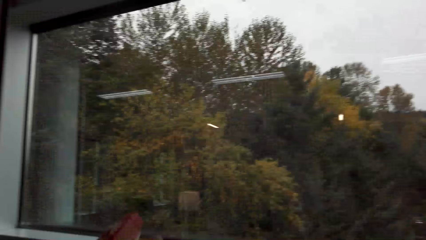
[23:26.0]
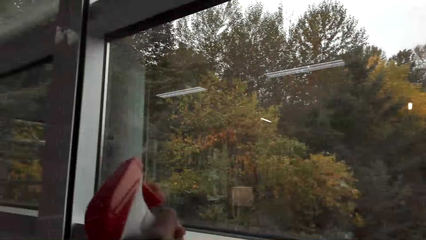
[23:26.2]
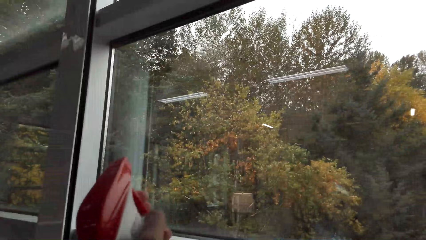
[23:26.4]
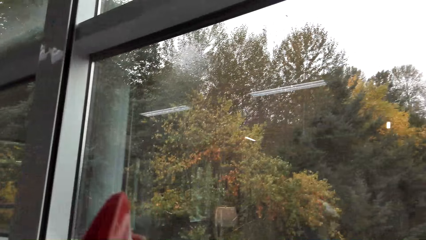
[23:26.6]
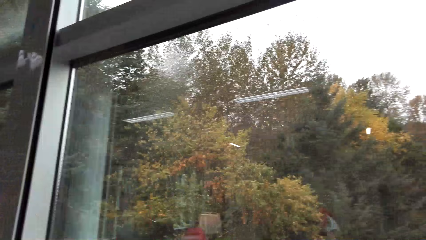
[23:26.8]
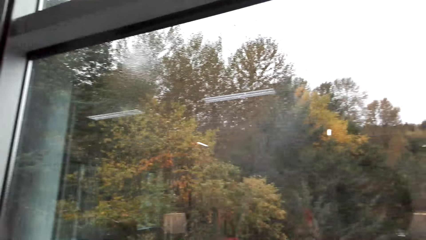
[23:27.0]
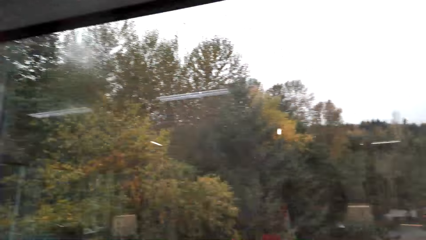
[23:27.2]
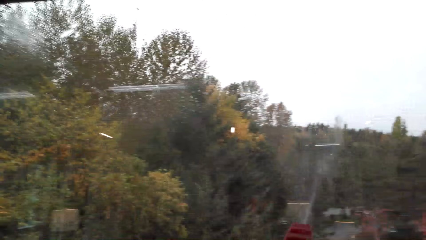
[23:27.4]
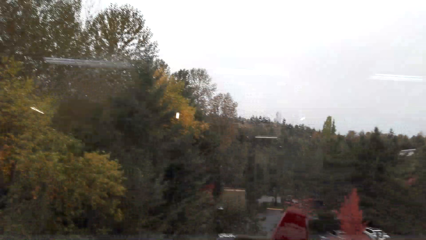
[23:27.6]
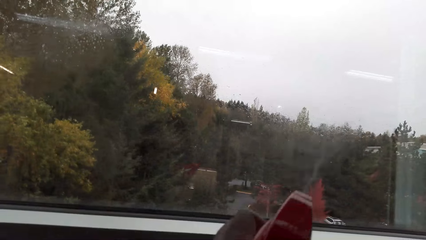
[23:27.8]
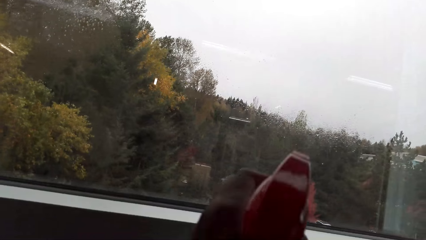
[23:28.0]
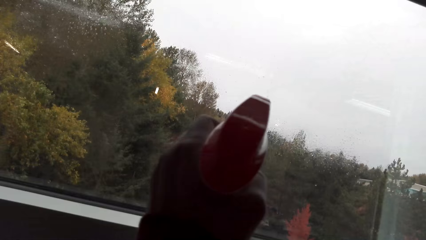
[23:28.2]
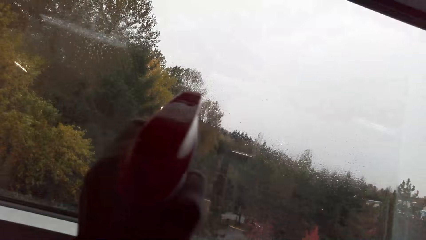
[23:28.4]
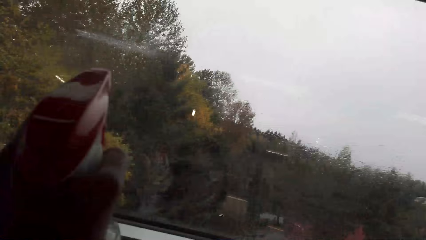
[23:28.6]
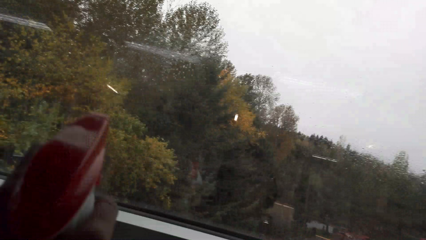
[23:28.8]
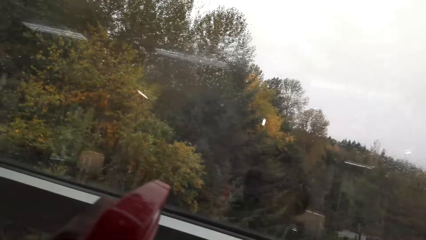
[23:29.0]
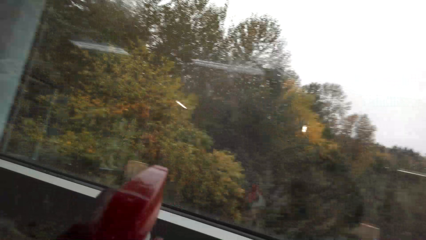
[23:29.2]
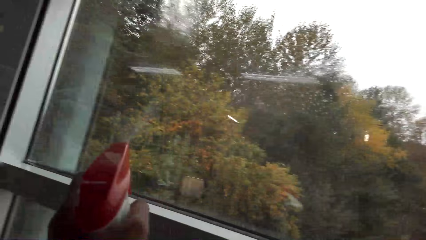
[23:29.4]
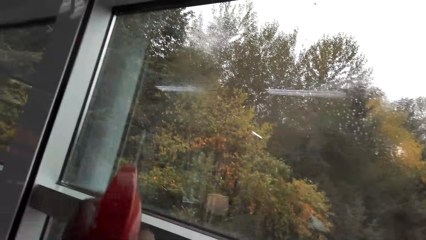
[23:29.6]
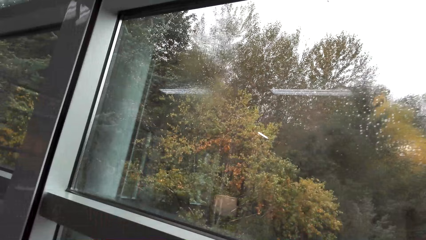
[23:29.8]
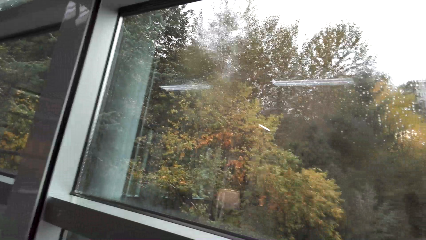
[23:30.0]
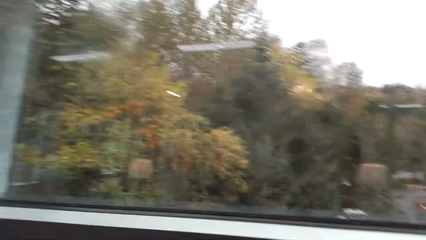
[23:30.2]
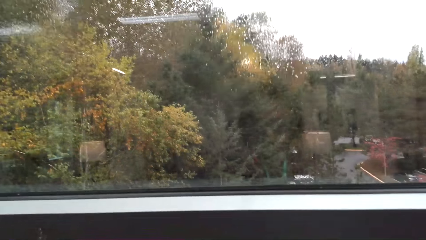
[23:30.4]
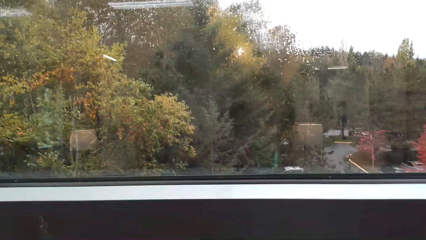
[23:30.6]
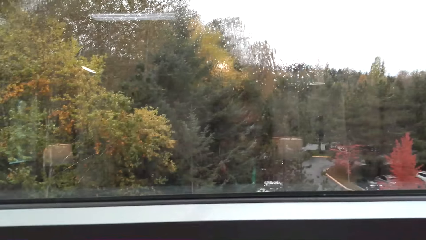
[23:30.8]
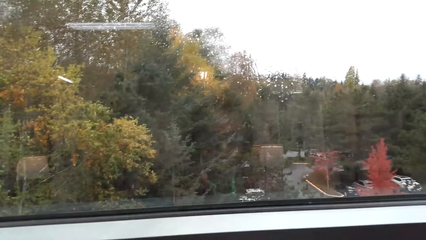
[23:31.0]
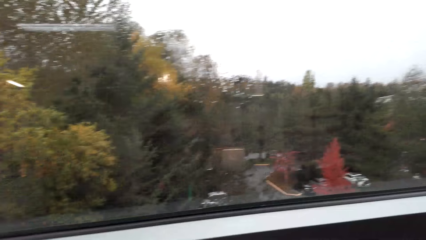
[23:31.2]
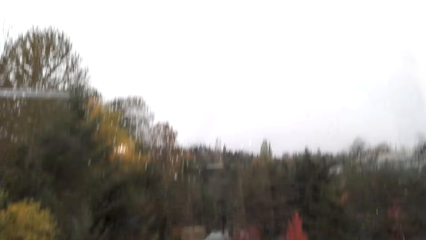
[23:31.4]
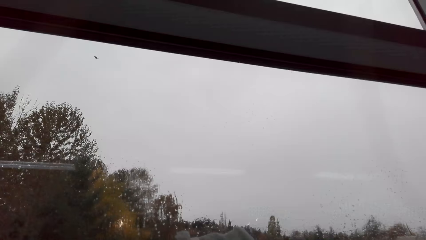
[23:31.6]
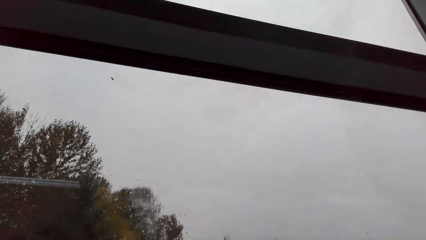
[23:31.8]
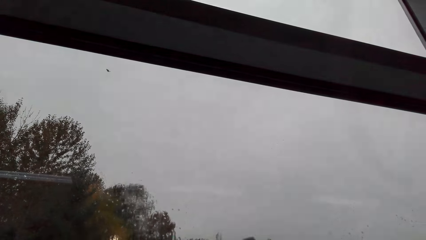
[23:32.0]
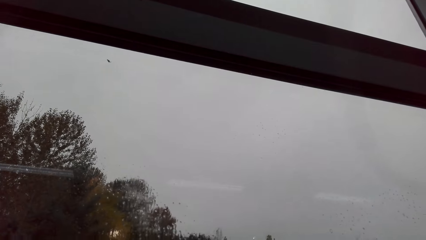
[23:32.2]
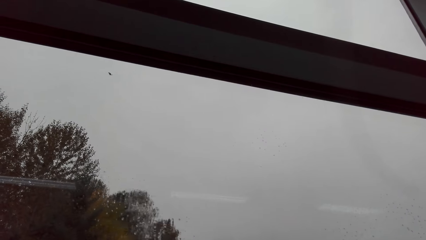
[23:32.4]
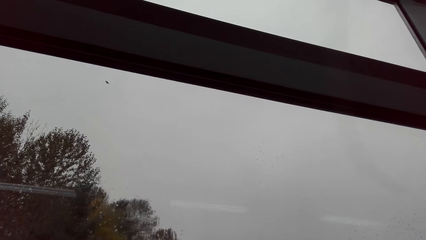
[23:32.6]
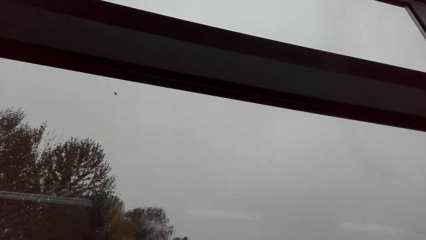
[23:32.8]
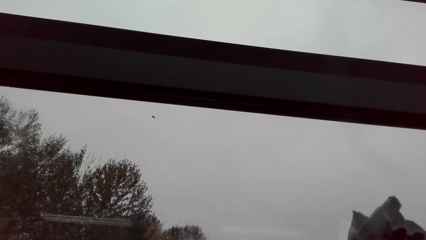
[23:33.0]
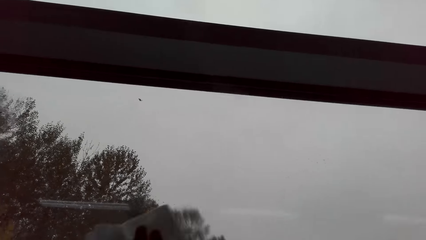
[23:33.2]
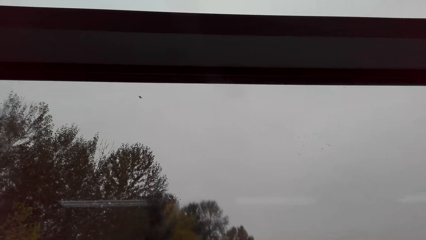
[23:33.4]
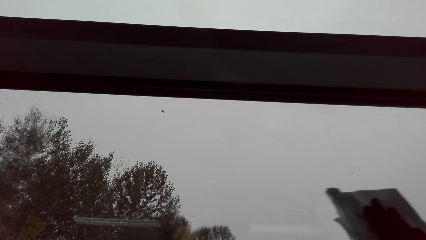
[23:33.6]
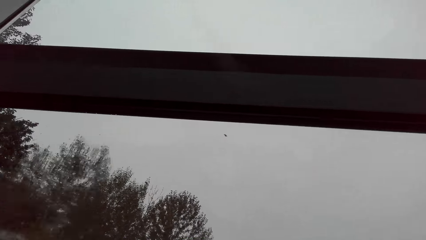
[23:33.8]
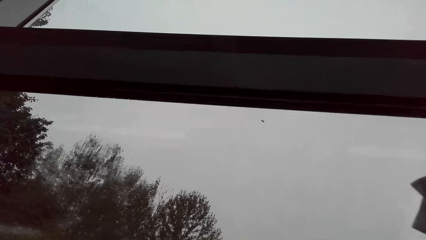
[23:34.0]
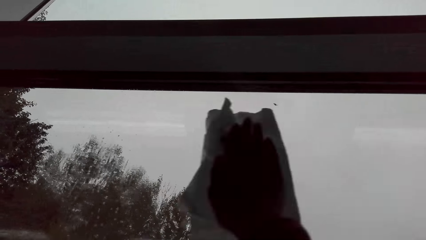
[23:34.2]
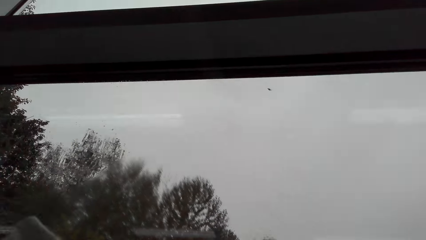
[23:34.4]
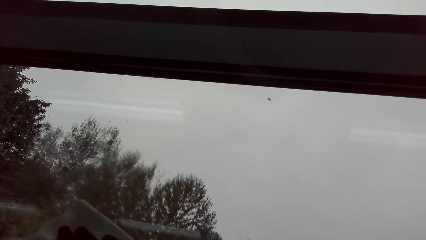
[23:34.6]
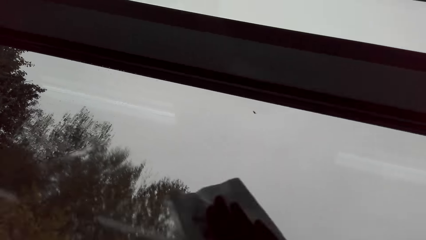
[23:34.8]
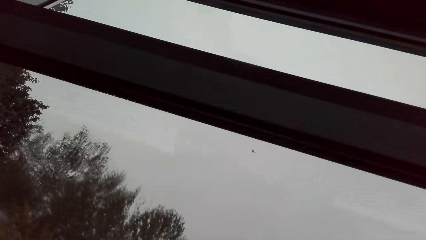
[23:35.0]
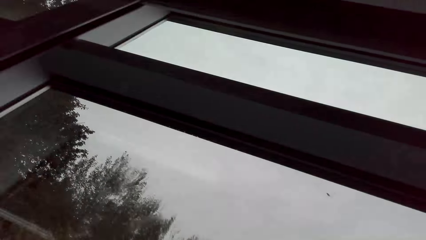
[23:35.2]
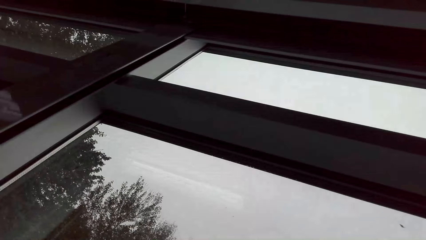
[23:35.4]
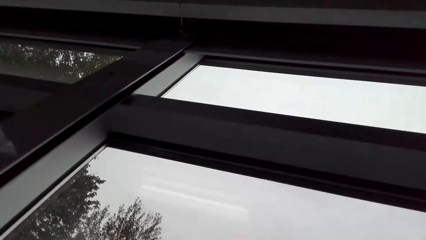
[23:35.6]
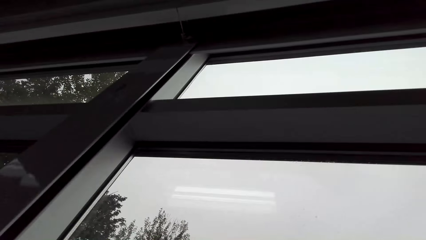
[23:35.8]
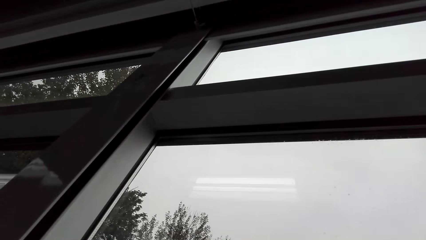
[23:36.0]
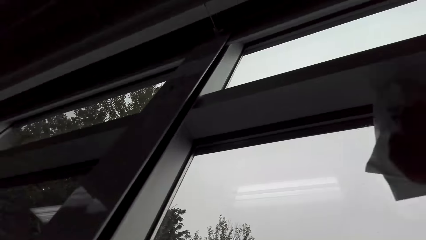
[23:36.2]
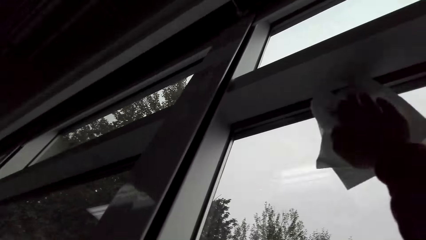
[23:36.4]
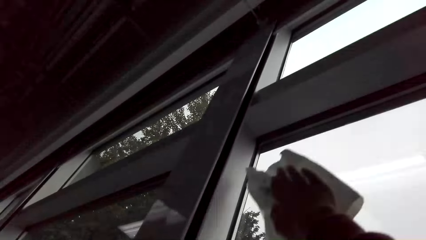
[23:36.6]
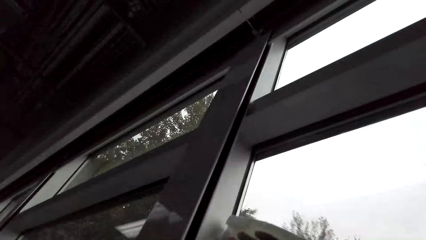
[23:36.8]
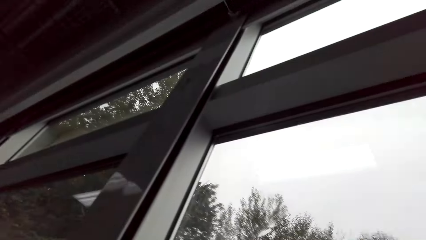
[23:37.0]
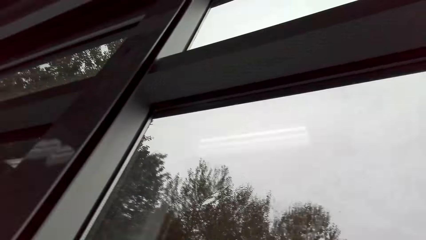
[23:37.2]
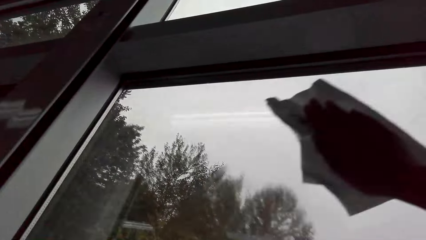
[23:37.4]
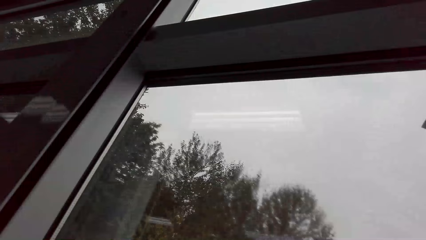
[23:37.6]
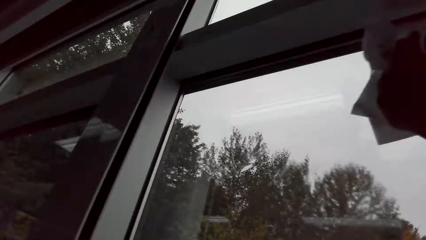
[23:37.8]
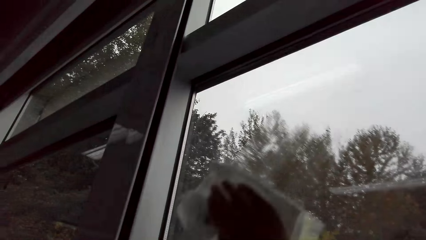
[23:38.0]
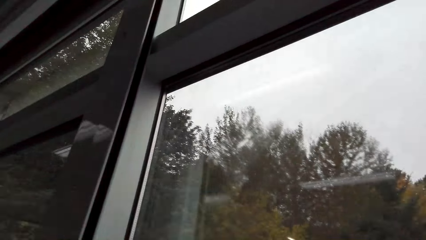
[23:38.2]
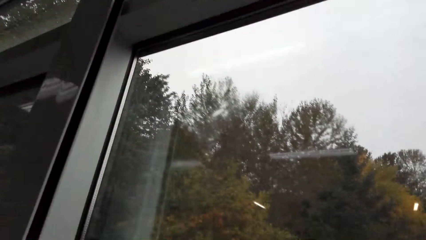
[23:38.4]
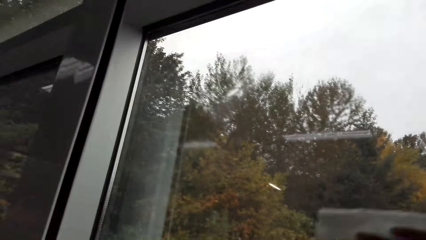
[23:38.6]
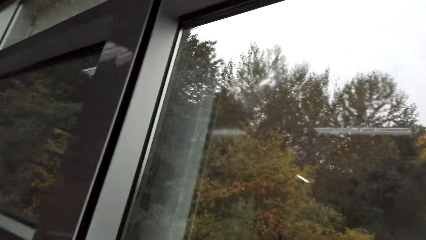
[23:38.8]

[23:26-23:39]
The camera wearer sprays on the window. They stare at the window. They wipe the window.

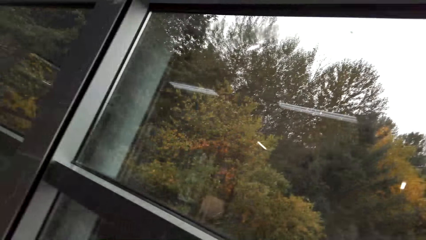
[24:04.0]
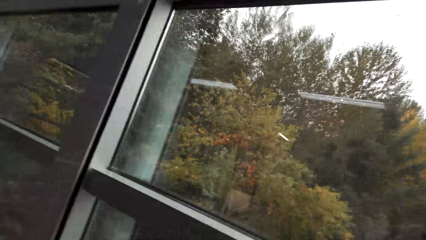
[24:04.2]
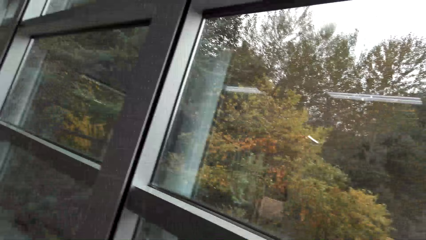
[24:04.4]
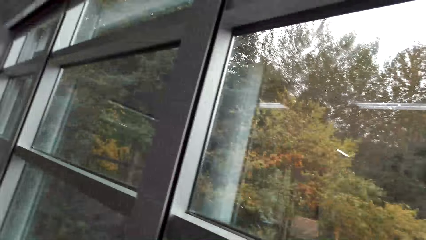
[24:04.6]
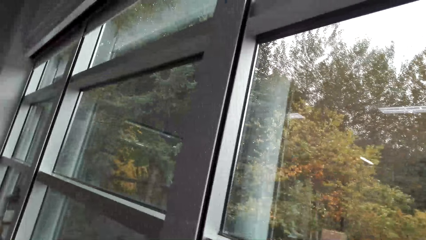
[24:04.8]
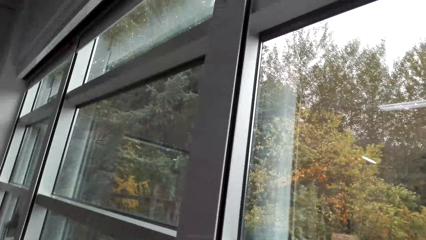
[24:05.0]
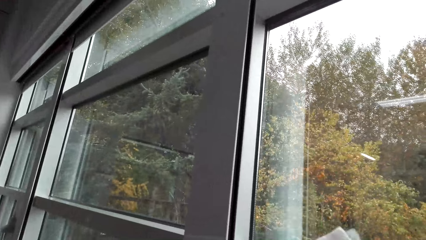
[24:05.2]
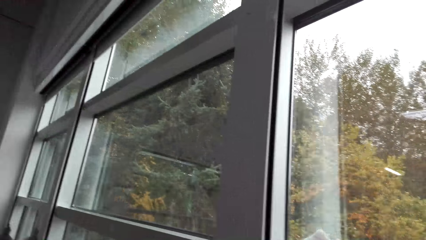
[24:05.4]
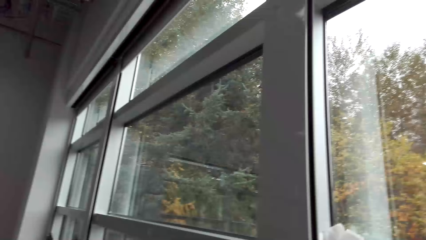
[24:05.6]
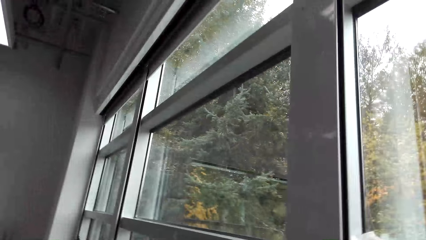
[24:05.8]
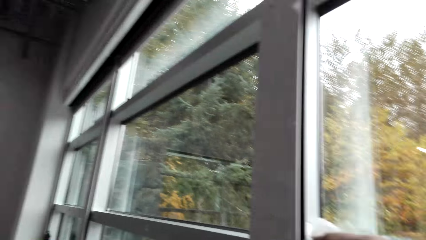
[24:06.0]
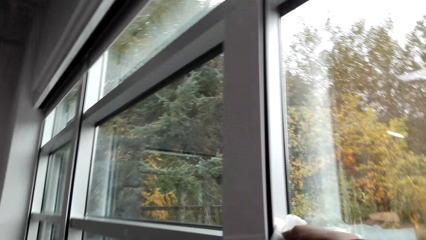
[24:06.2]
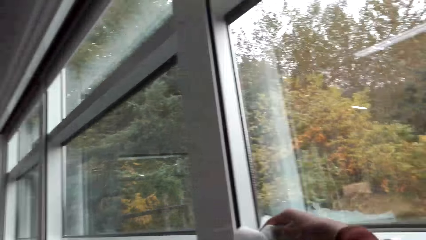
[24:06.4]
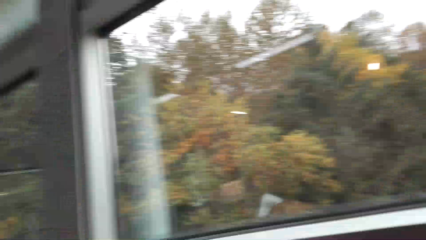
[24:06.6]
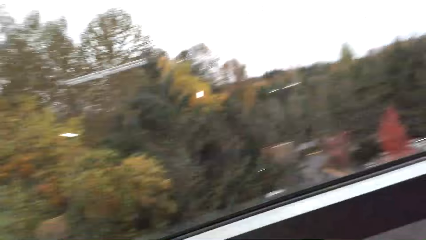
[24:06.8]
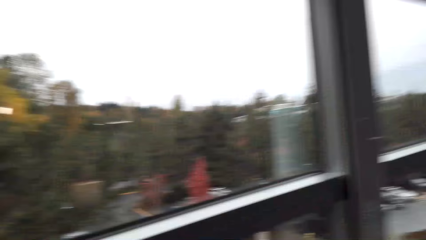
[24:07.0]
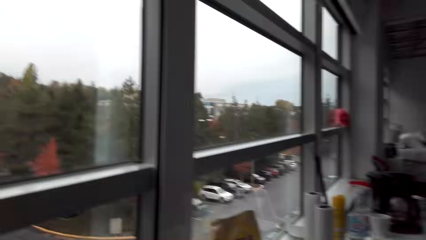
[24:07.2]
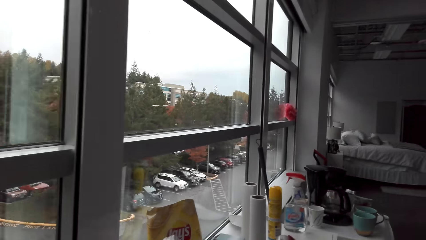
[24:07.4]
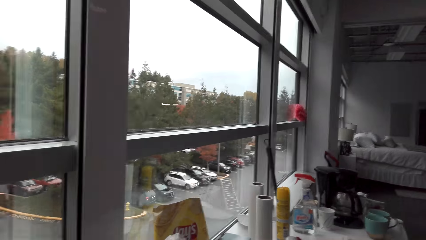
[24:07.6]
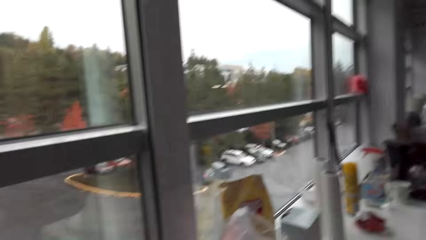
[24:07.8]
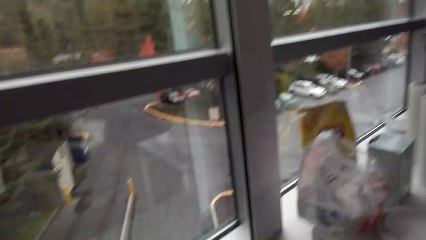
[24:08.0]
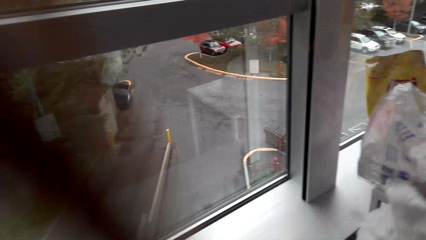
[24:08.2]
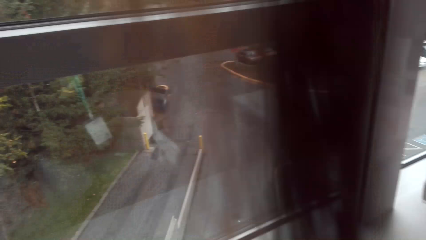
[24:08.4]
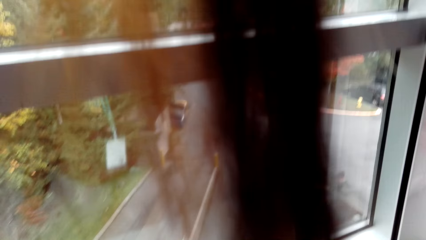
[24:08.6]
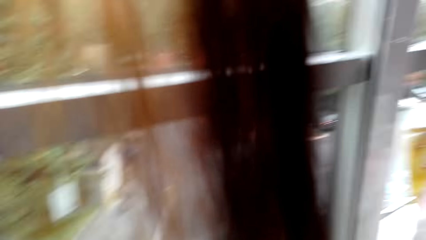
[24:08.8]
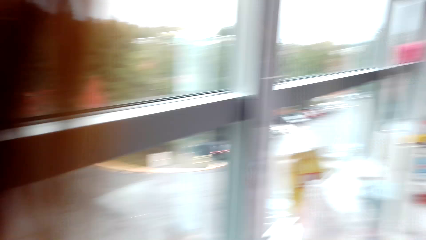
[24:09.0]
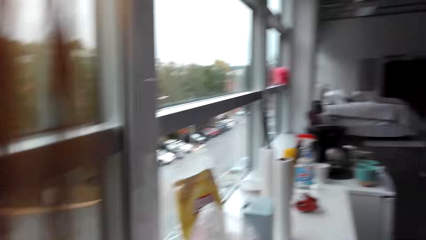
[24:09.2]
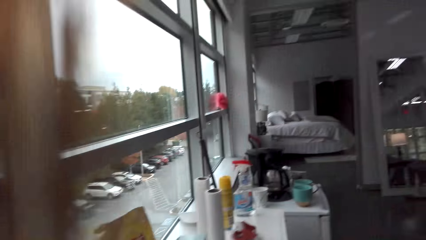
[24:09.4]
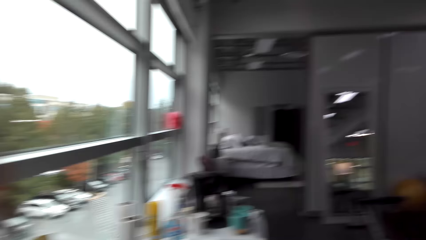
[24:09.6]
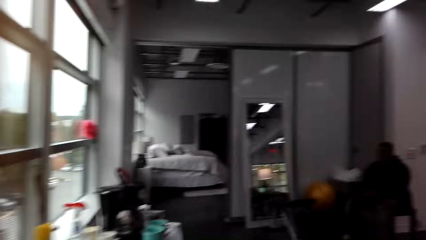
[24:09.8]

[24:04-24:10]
The camera wearer stares at the window.
